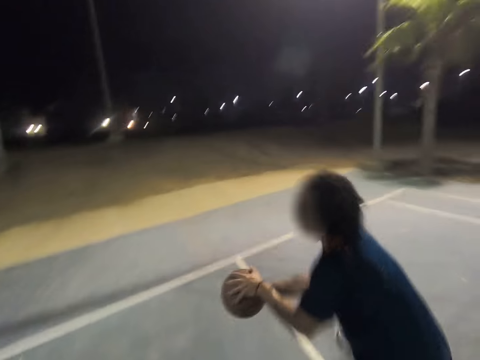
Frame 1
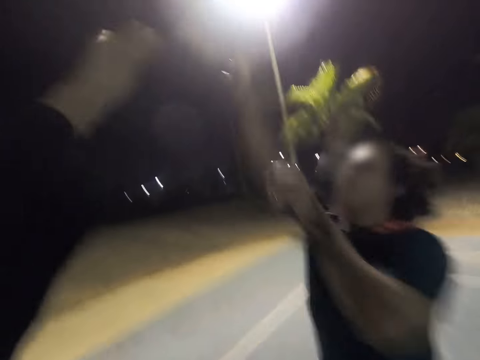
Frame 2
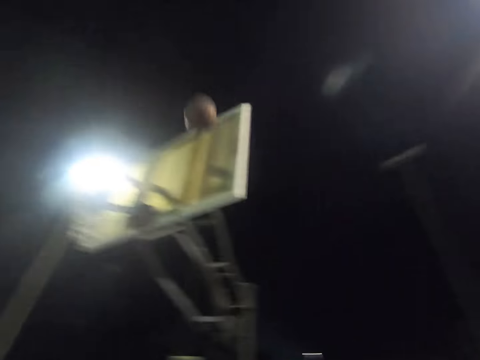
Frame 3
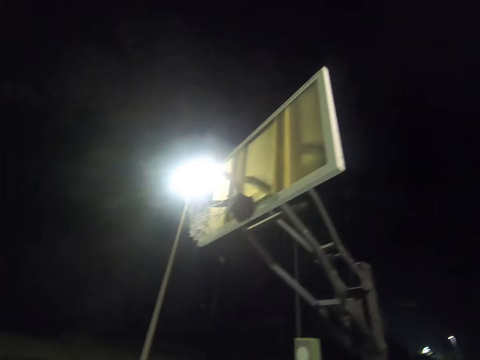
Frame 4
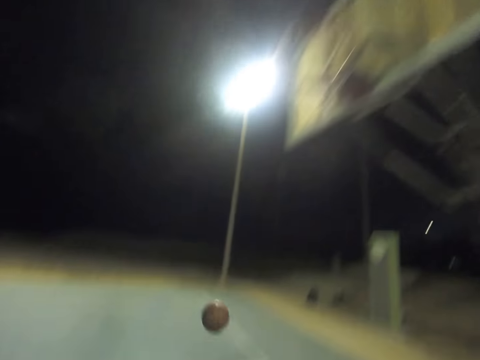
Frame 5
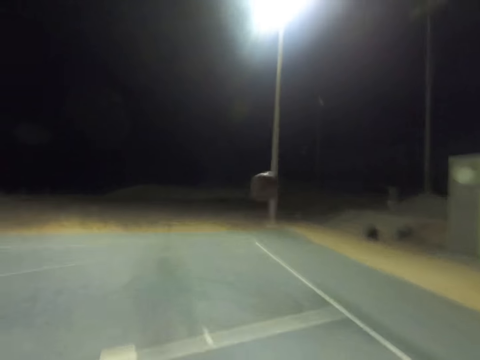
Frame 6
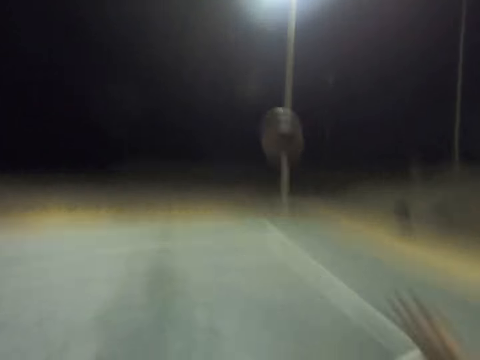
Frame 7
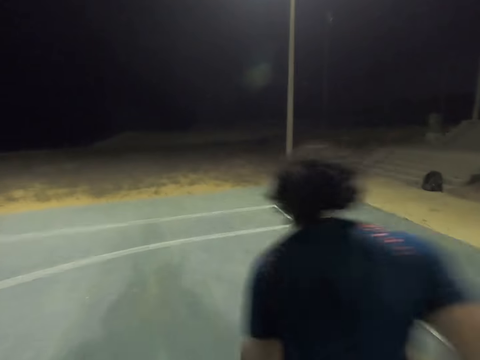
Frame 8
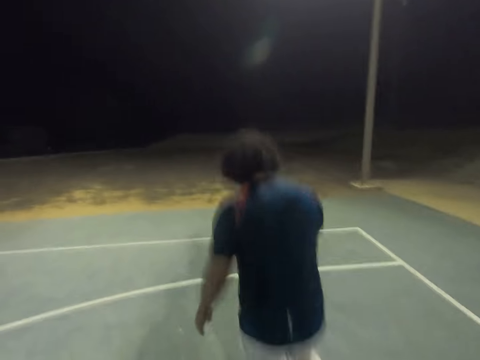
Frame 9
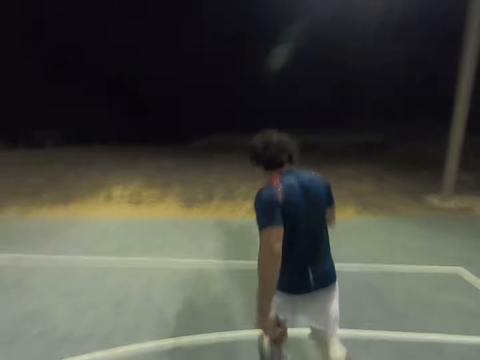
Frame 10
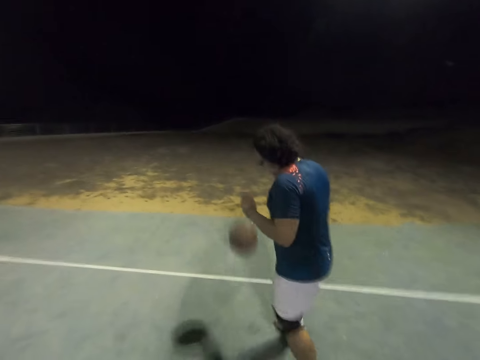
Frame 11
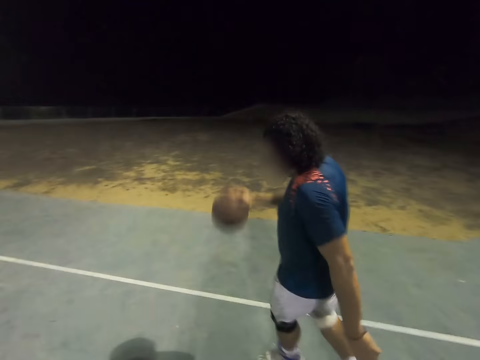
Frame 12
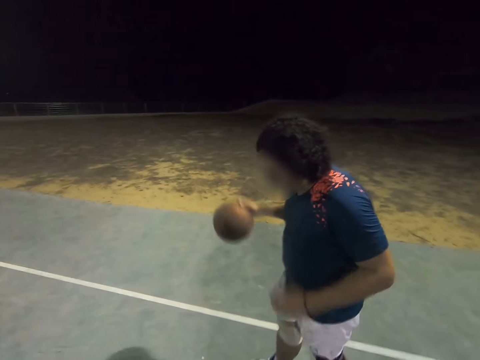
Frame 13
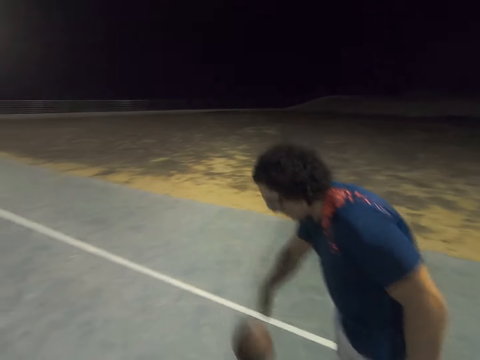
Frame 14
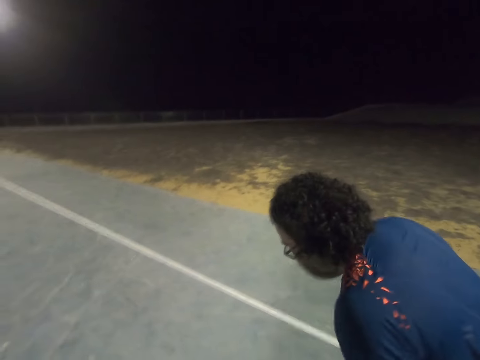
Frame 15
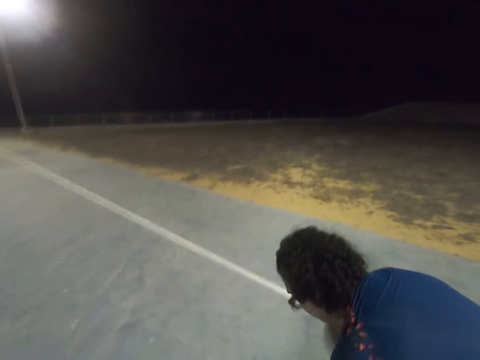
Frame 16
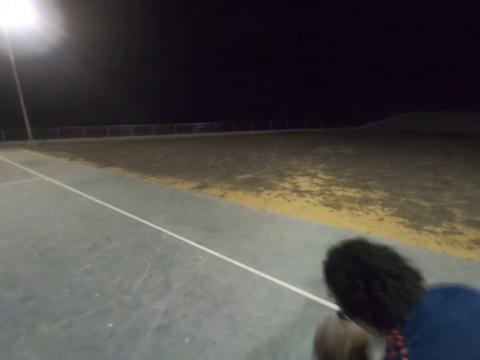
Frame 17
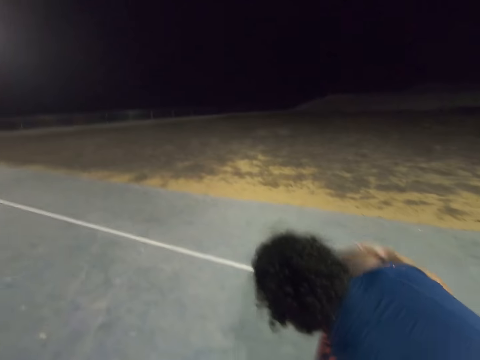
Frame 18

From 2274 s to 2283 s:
A man dribbles the ball. The camera wearer raises the left hand. The man throws the ball into the net. The man takes the ball and dribbles the ball.

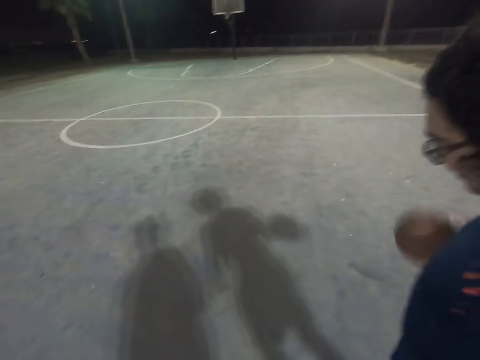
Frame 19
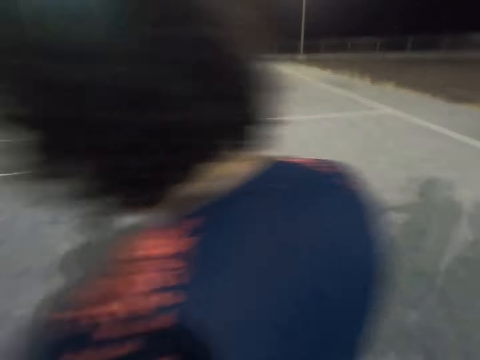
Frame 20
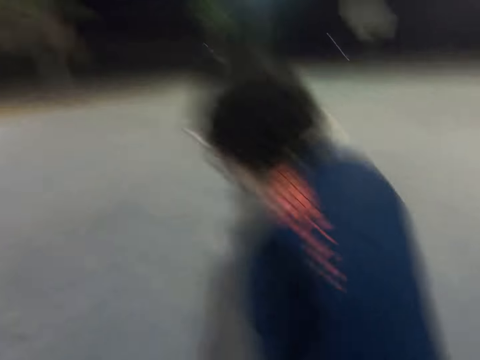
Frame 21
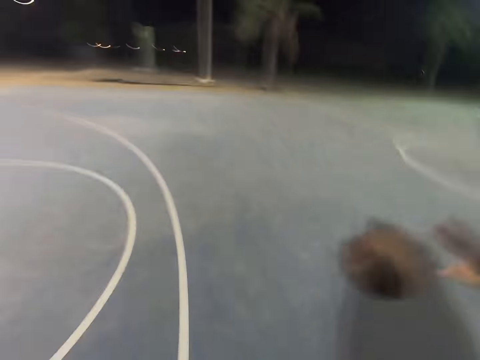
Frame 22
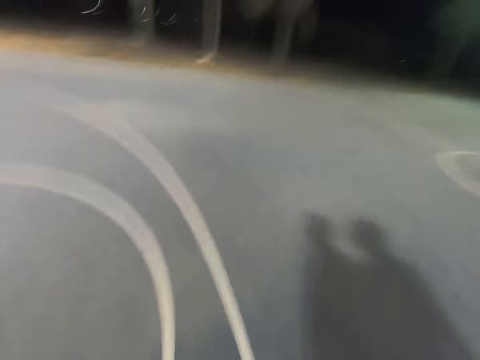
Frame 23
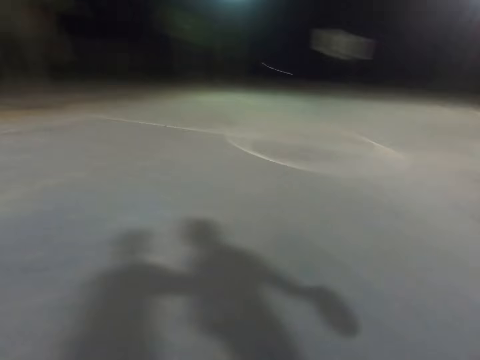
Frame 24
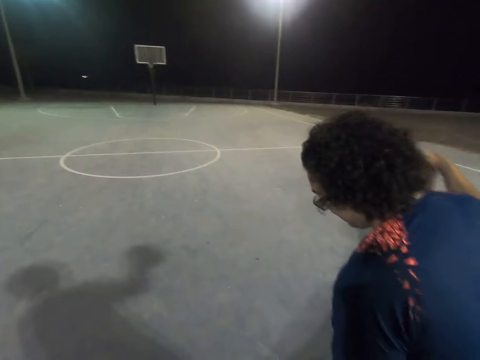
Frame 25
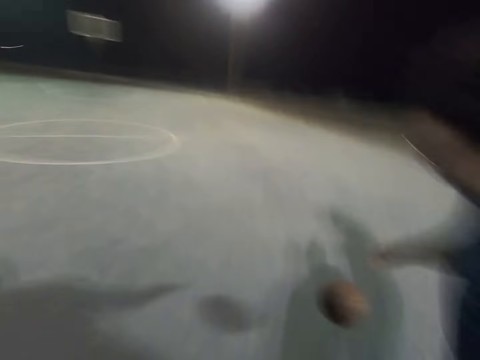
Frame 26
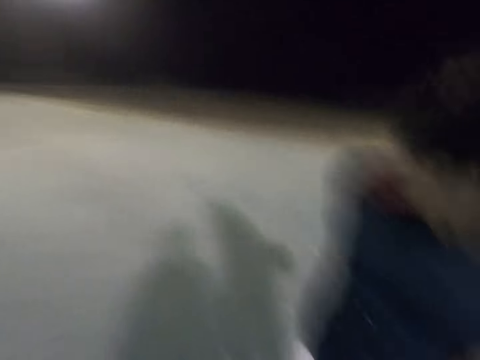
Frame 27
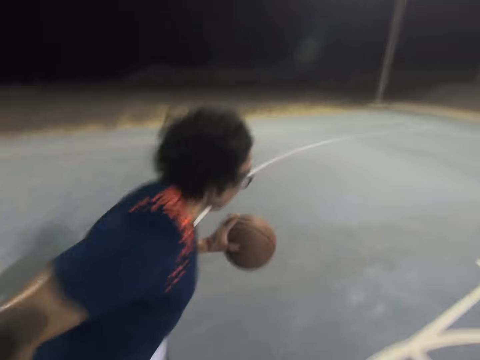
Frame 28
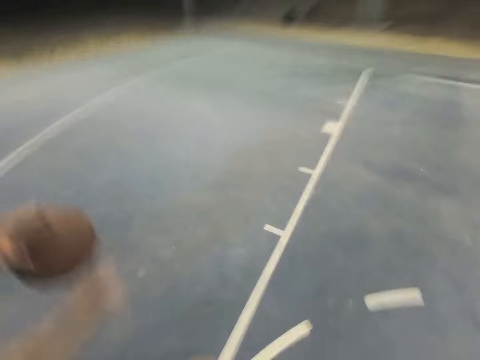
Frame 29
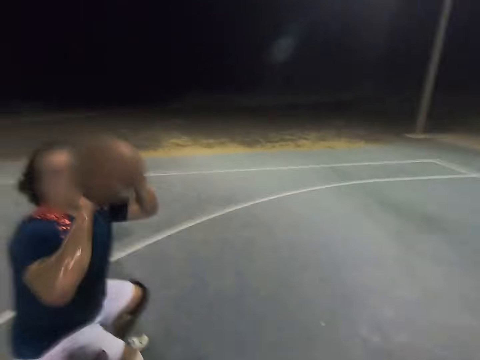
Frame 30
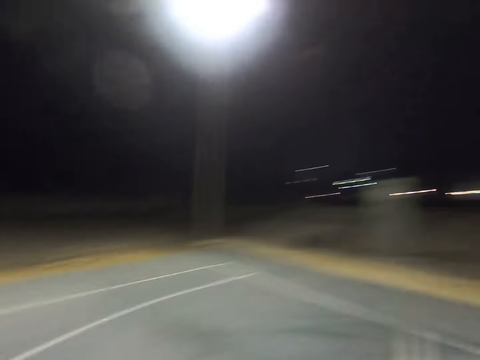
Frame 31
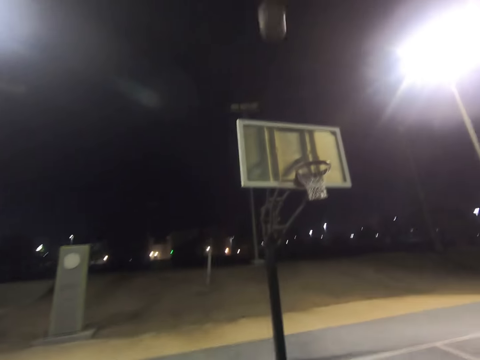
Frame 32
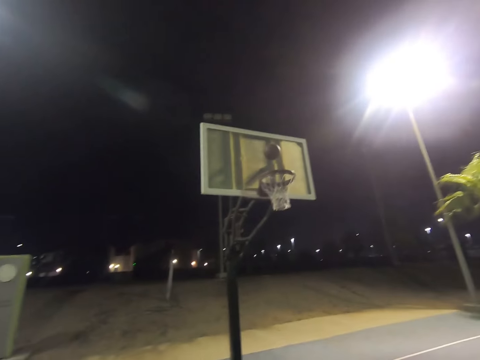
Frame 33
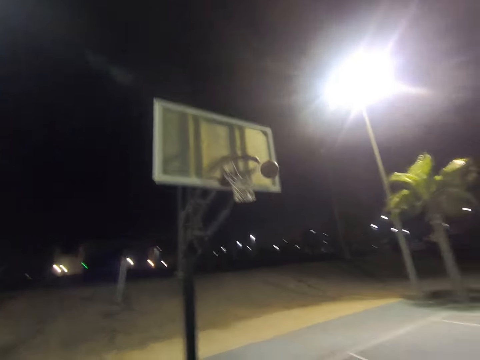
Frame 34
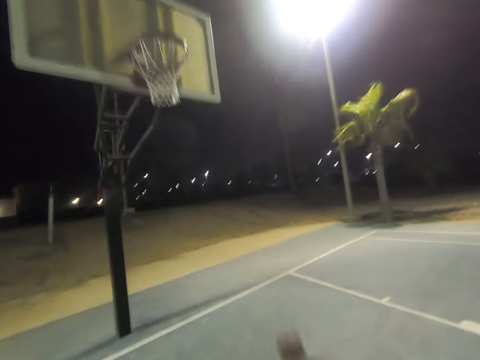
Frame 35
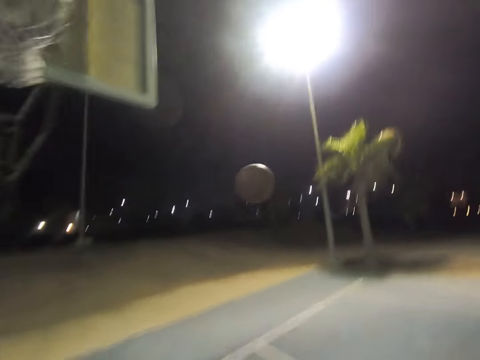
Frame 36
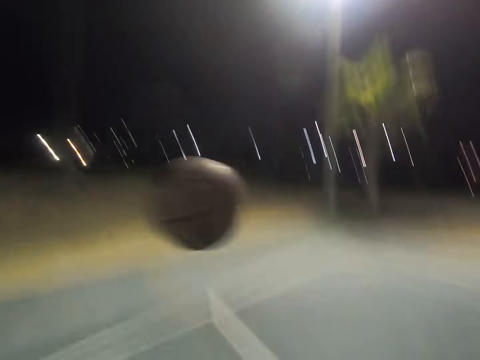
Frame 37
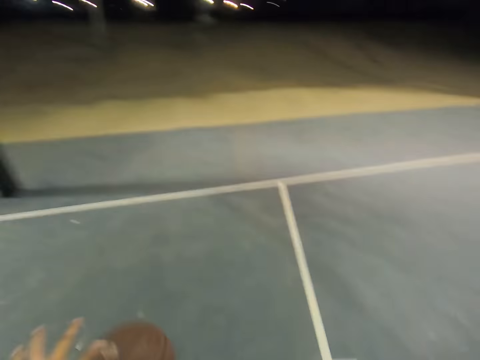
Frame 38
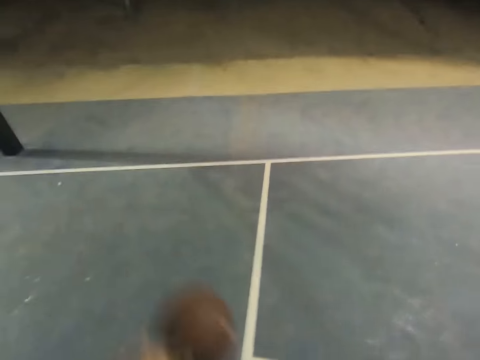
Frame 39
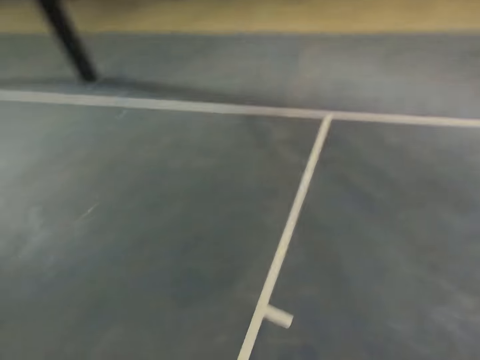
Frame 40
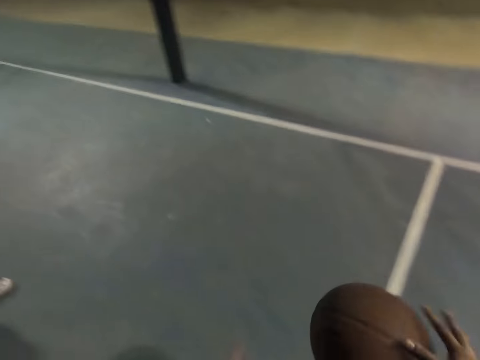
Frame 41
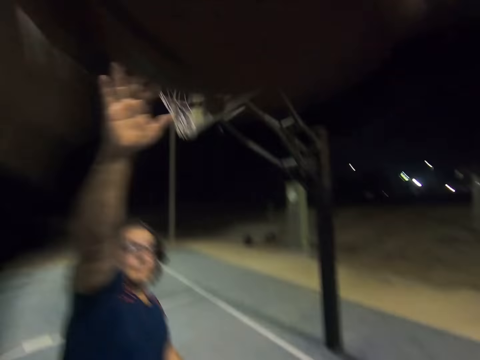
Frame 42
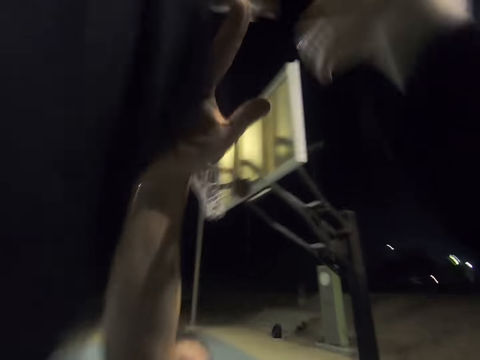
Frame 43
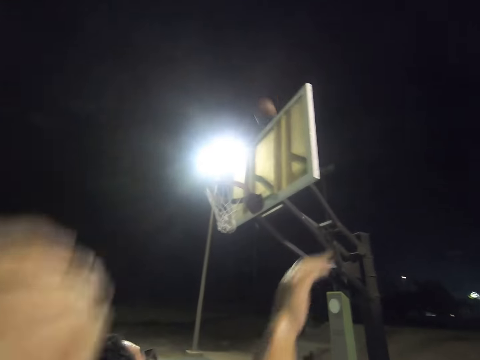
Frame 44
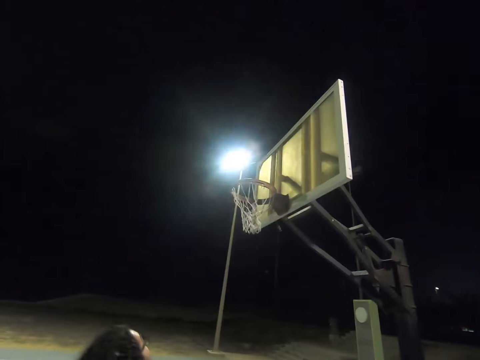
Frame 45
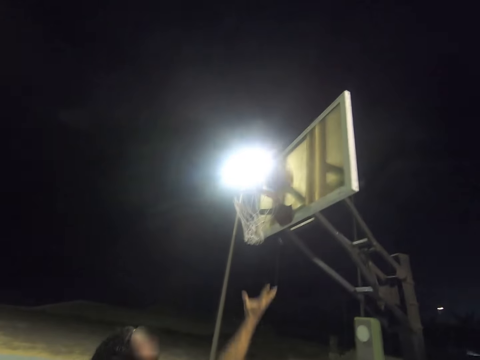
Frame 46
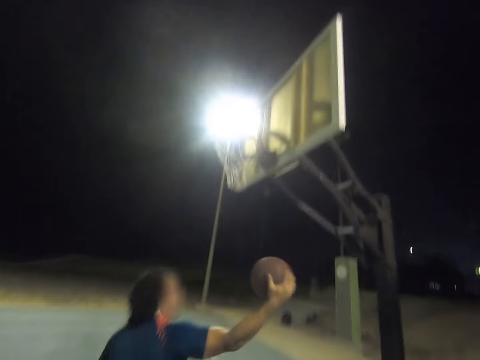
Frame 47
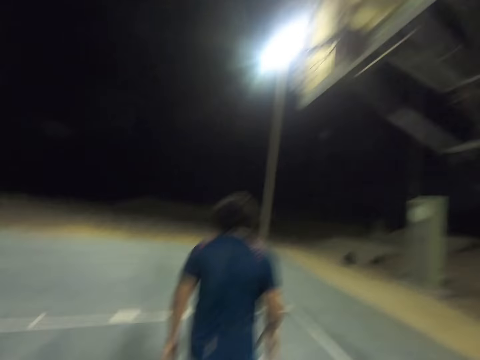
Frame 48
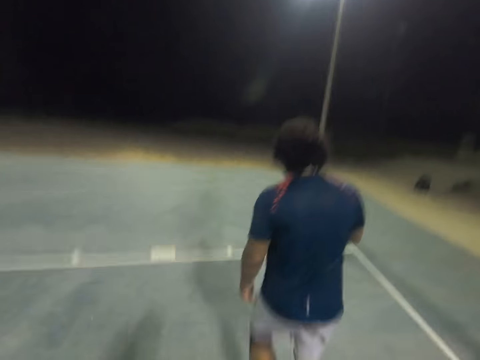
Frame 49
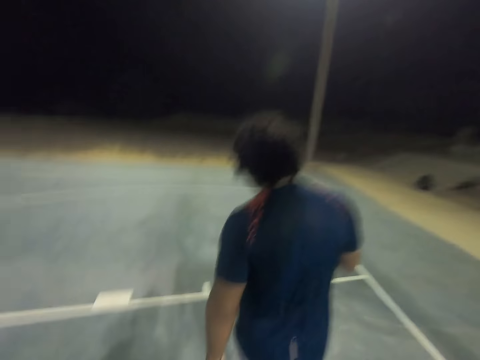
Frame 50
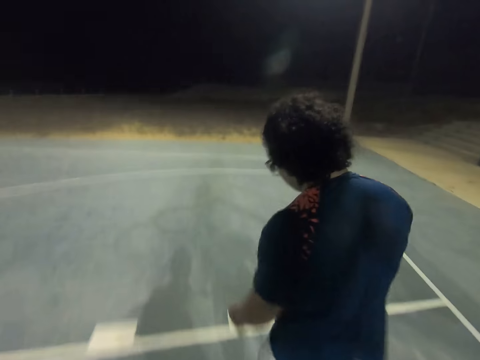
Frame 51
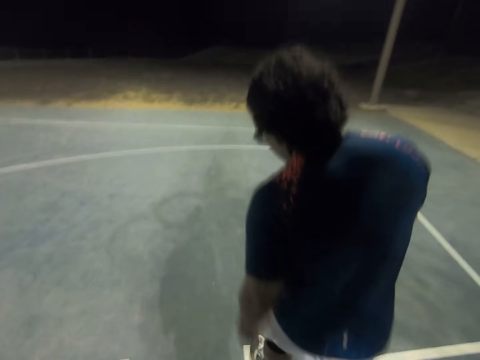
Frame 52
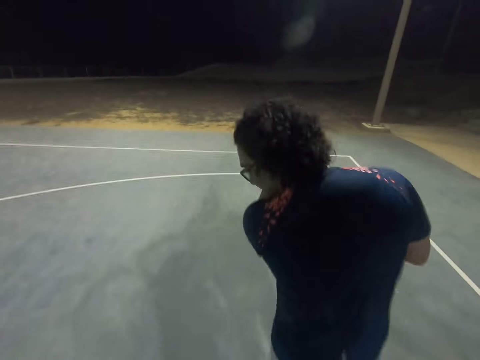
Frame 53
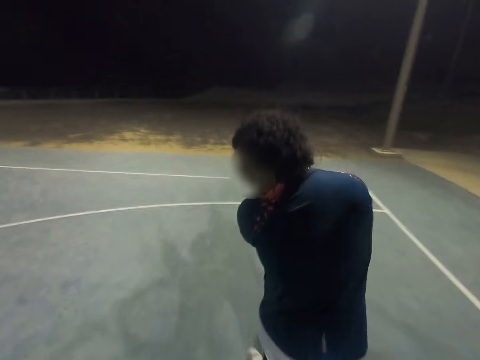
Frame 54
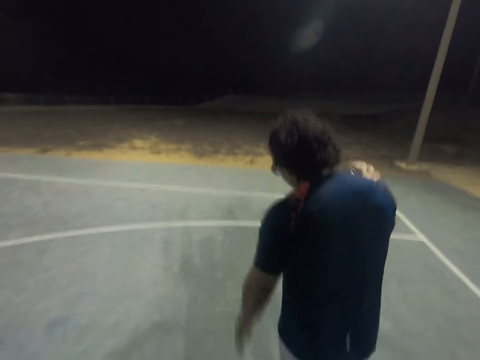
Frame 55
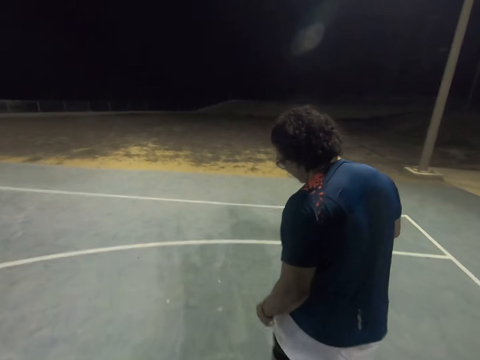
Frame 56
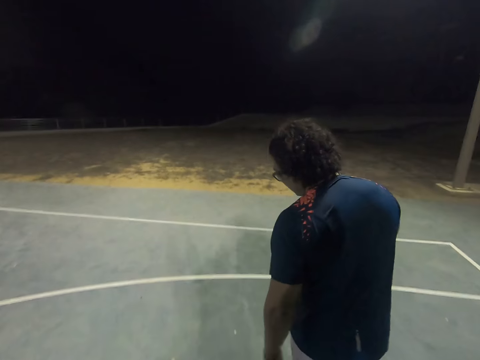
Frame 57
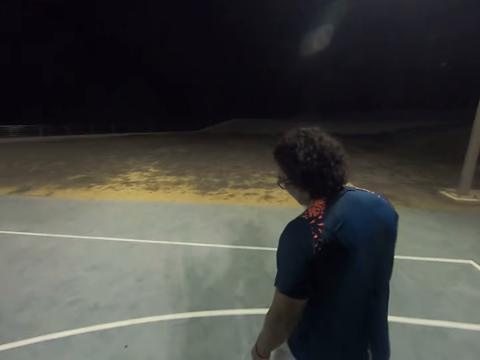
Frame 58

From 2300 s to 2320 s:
The camera wearer moves the right hand. A man dribbles the ball. The man throws the ball to the net. The camera wearer goes for the ball, catches the ball and dribbles the ball. The man raises the right hand. The camera wearer throws the ball to the net. The man catches the ball and dribbles the ball.
